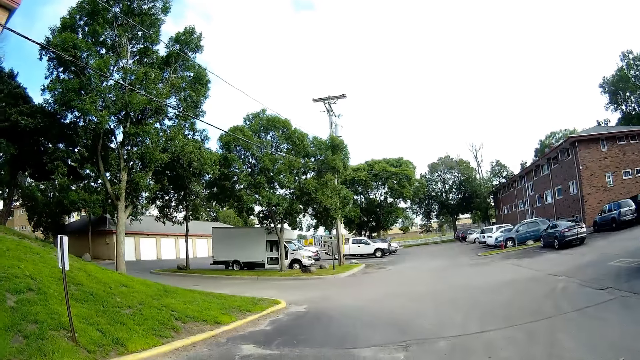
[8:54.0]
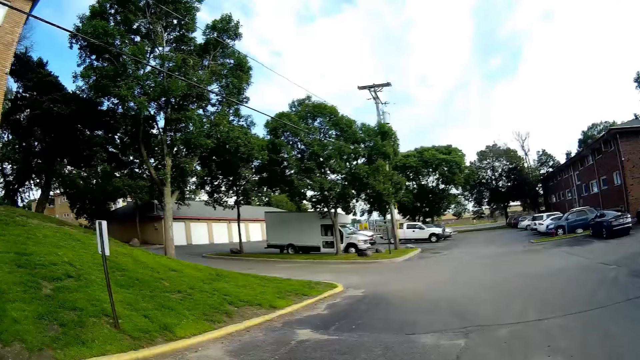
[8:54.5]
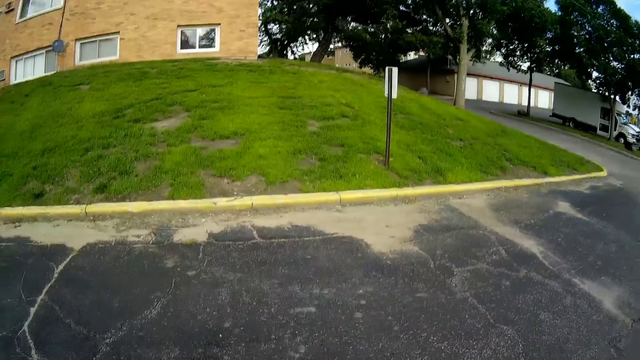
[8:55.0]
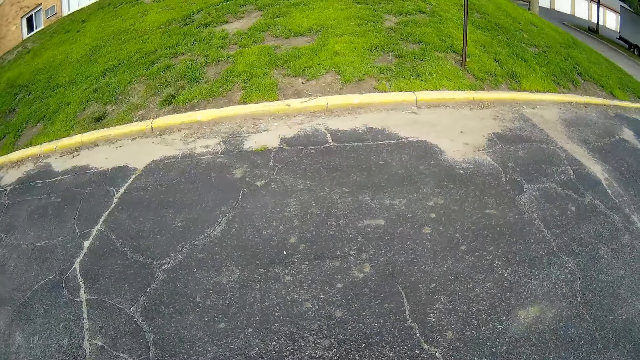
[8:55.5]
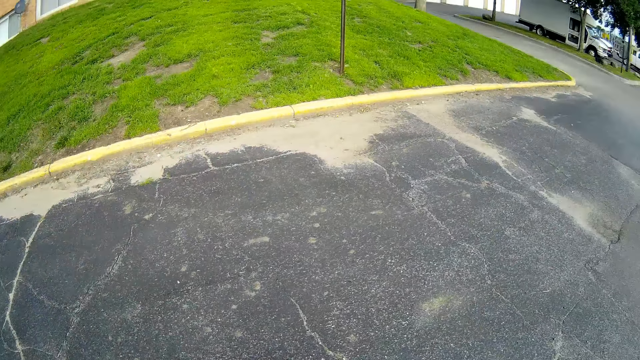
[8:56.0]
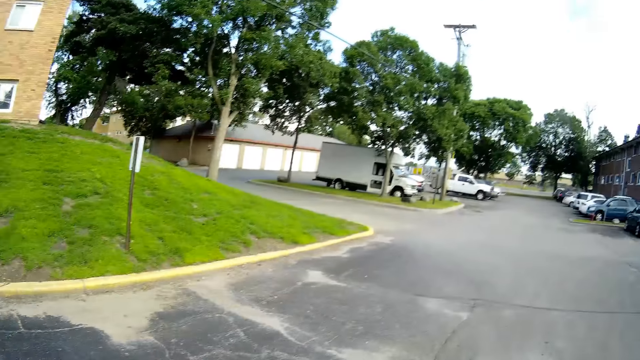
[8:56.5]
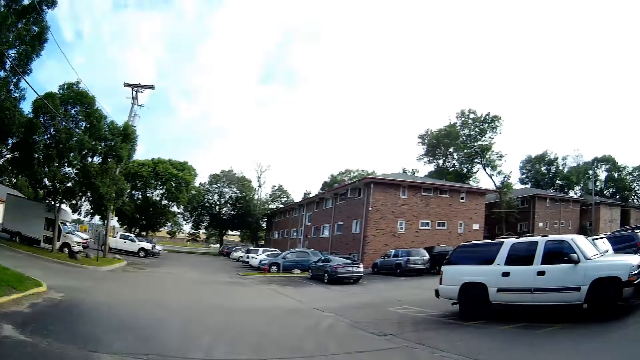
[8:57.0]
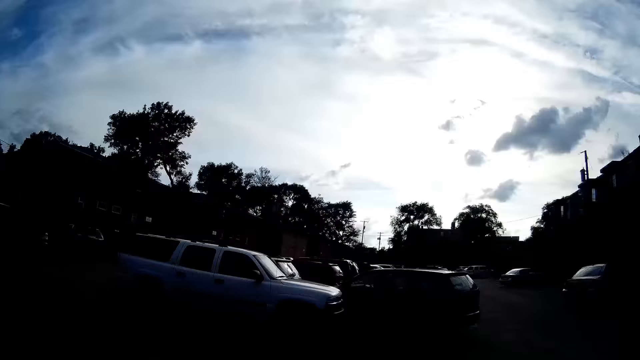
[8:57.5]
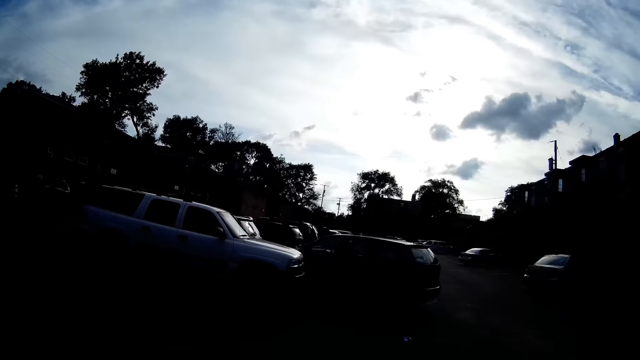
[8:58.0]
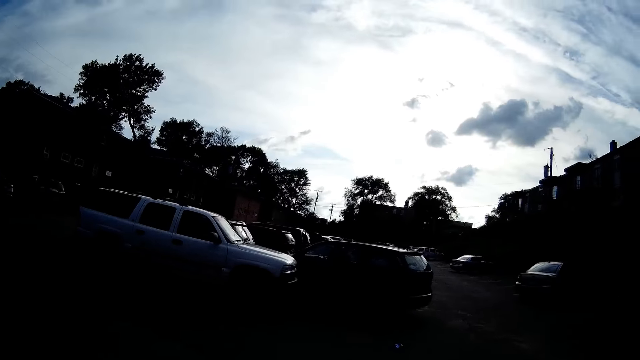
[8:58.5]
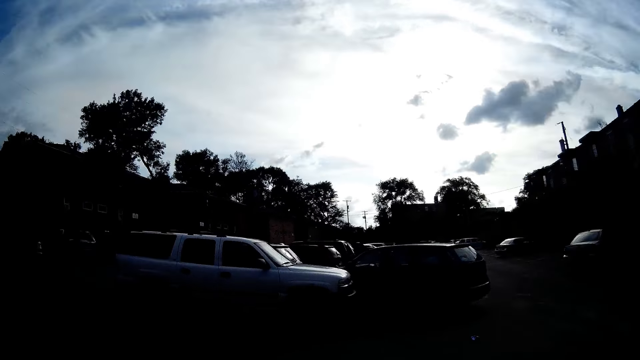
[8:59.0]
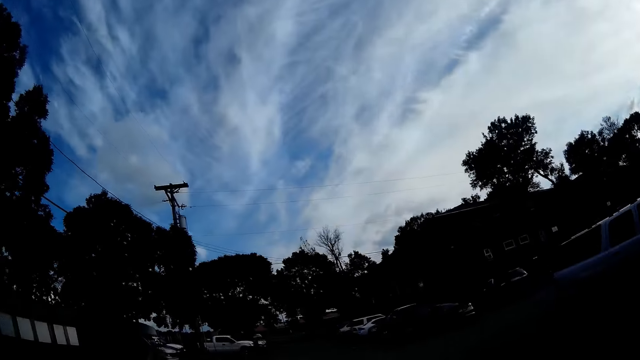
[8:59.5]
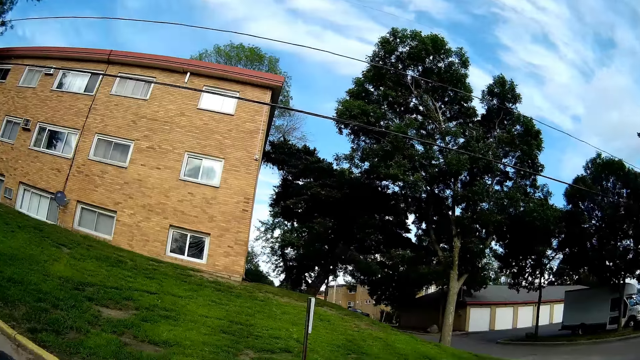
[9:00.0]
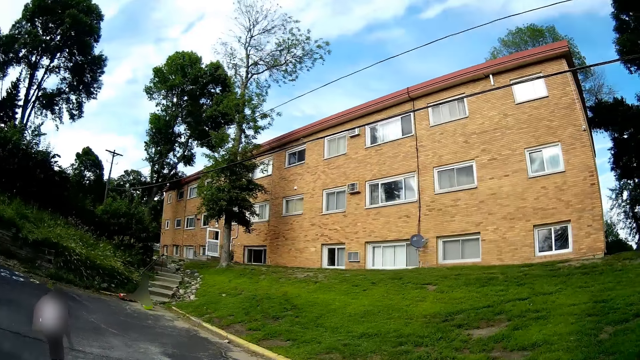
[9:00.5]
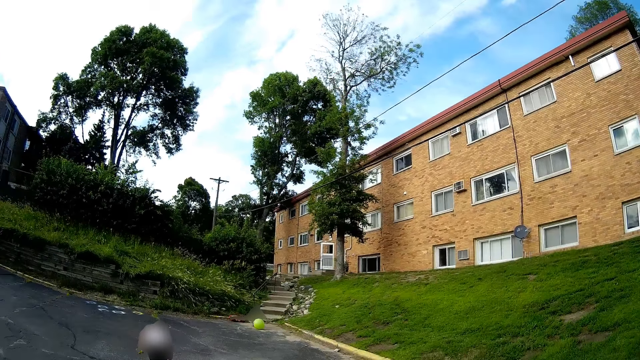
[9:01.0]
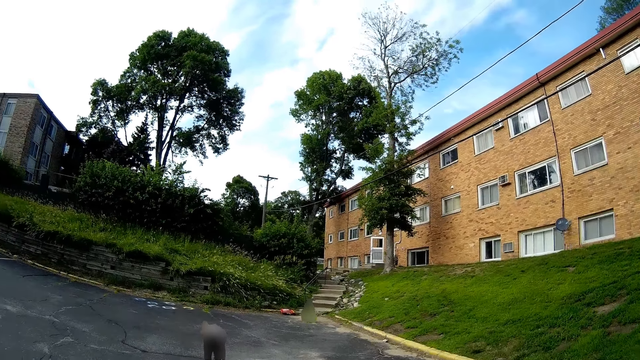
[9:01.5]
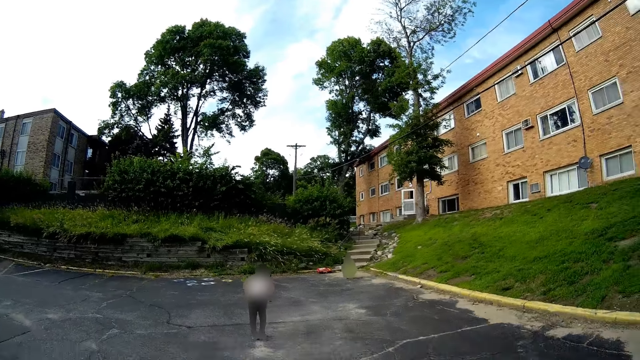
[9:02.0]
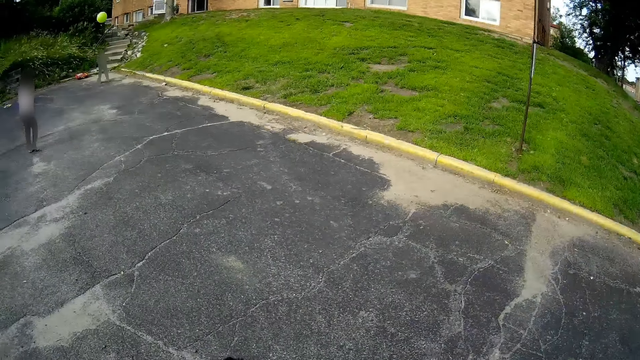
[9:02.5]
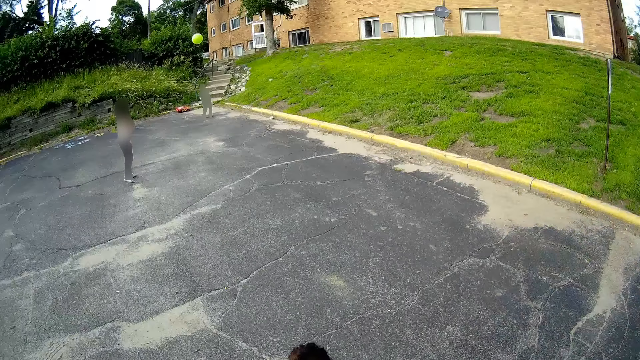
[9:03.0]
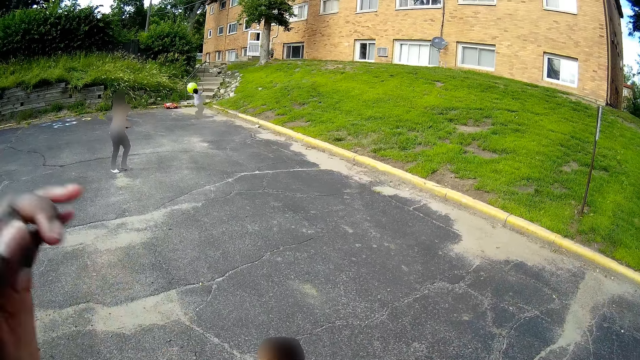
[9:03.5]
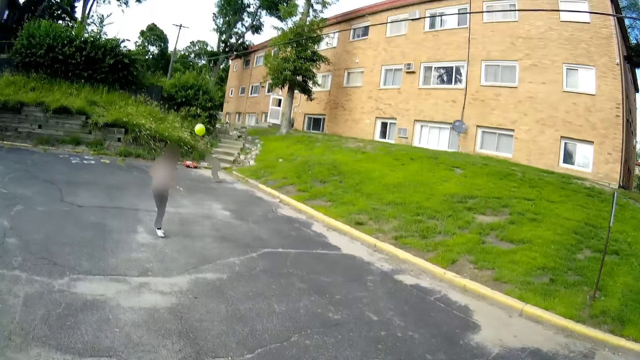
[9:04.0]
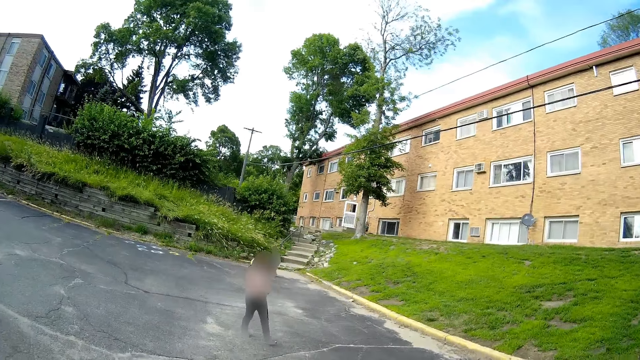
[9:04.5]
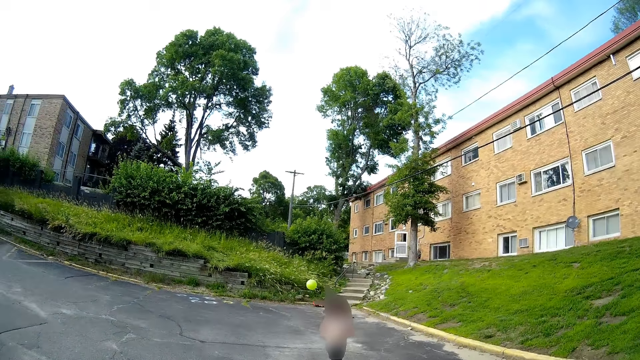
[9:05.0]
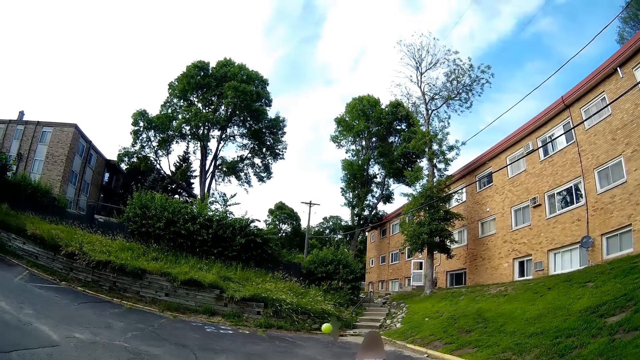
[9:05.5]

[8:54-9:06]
The camera wearer scans through the environs. The boy plays with the big yellow ball. The girl walks towards the camera wearer.

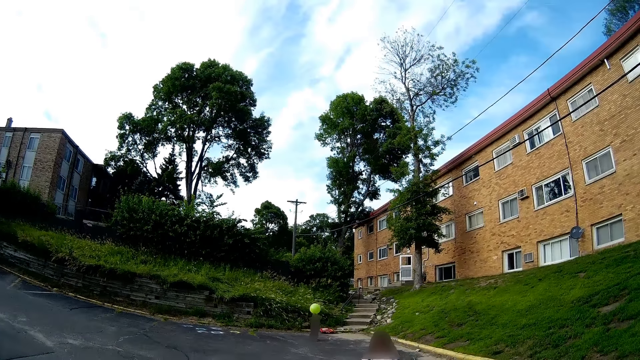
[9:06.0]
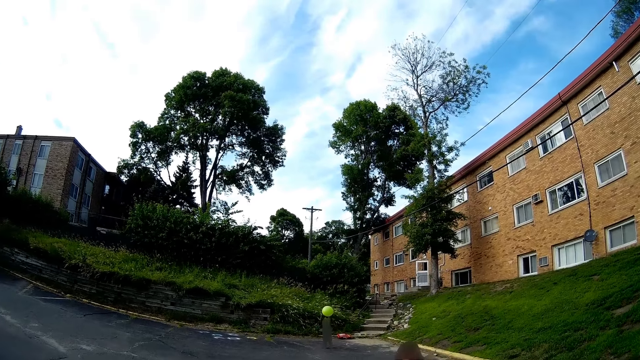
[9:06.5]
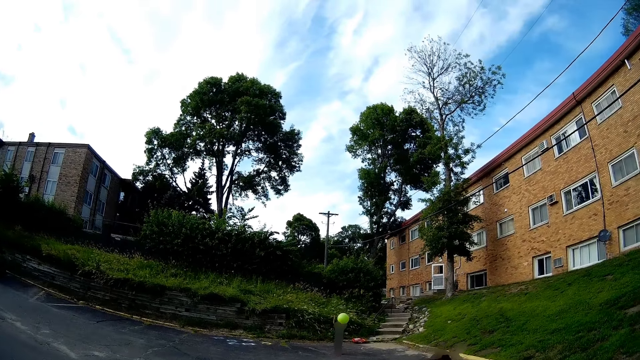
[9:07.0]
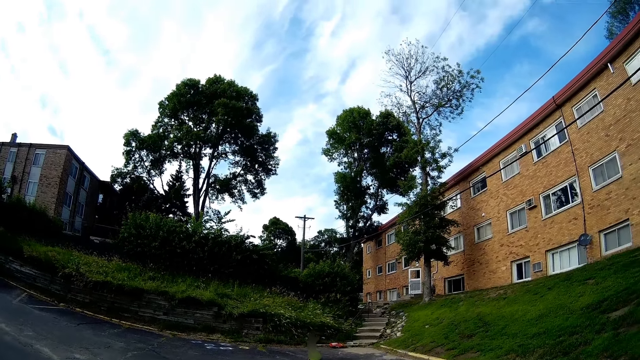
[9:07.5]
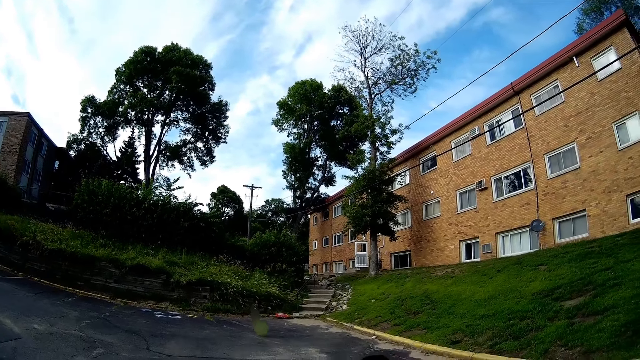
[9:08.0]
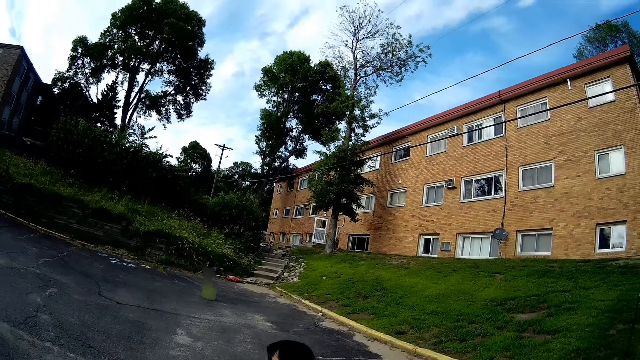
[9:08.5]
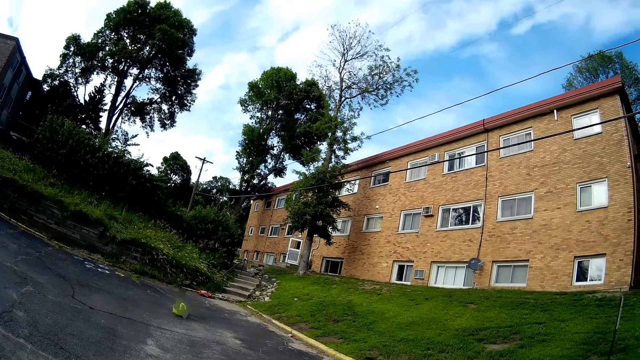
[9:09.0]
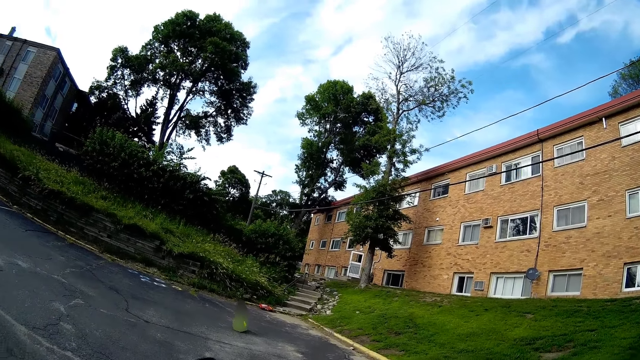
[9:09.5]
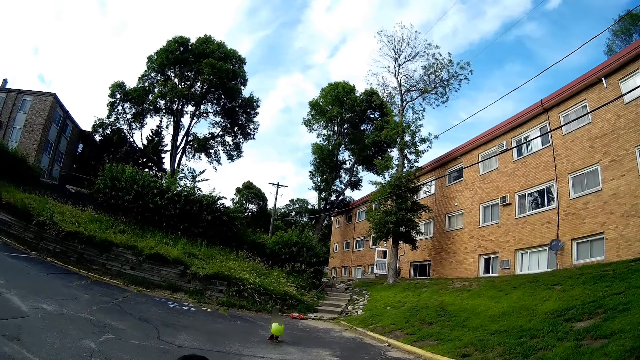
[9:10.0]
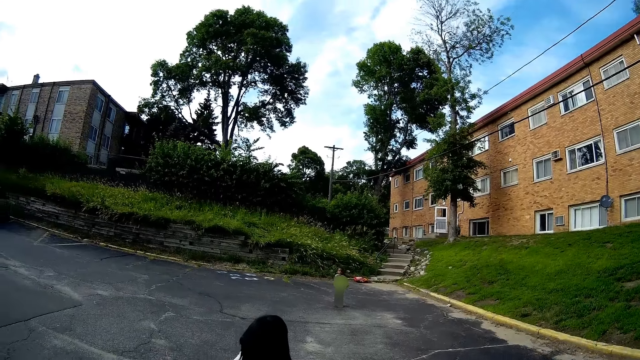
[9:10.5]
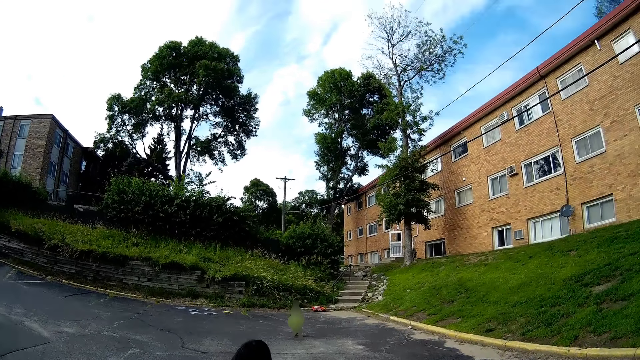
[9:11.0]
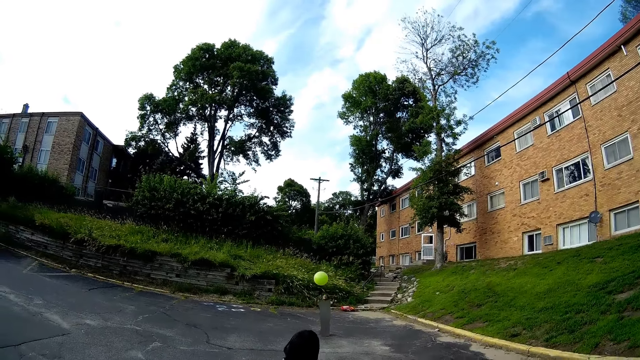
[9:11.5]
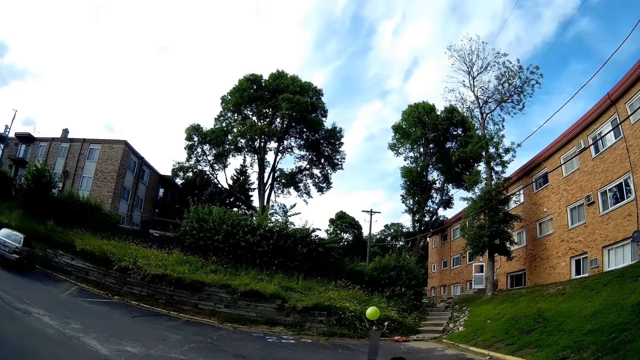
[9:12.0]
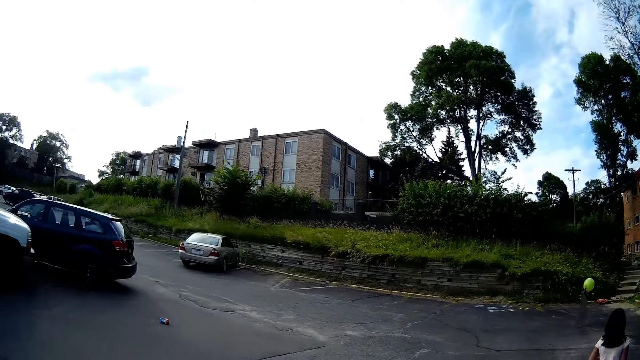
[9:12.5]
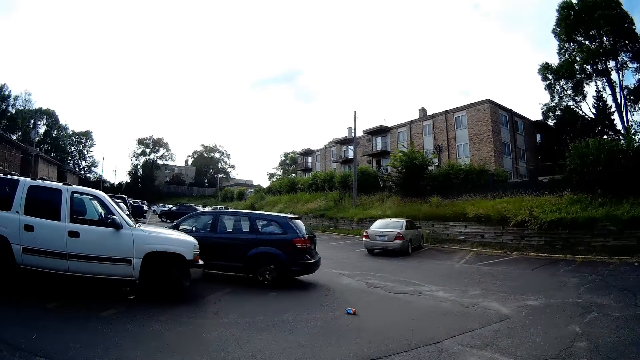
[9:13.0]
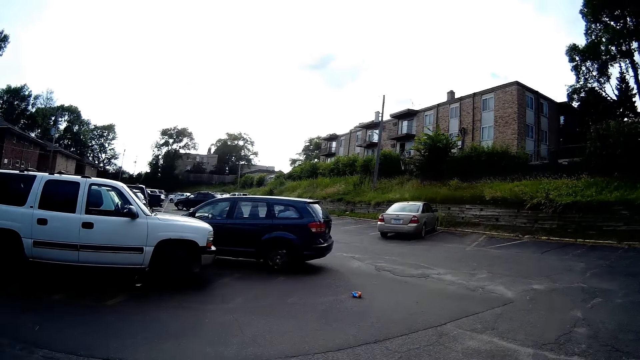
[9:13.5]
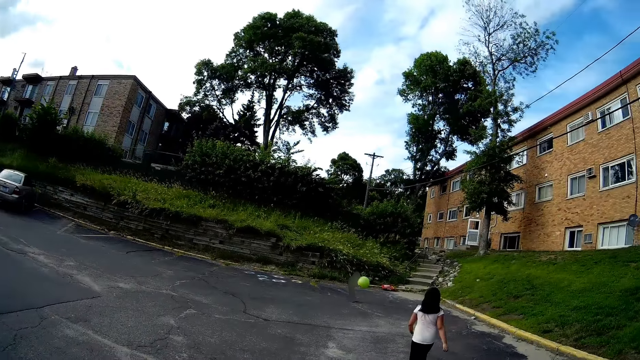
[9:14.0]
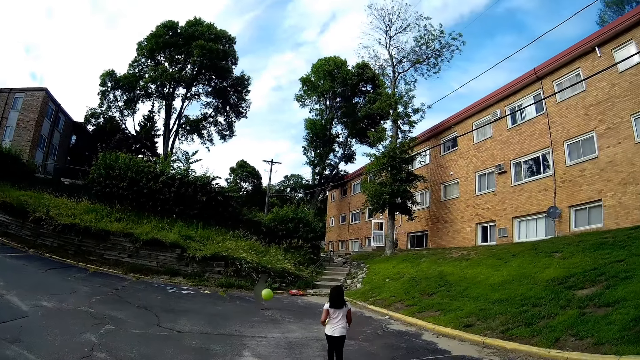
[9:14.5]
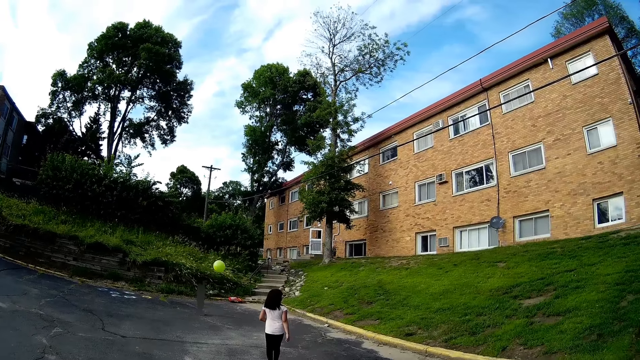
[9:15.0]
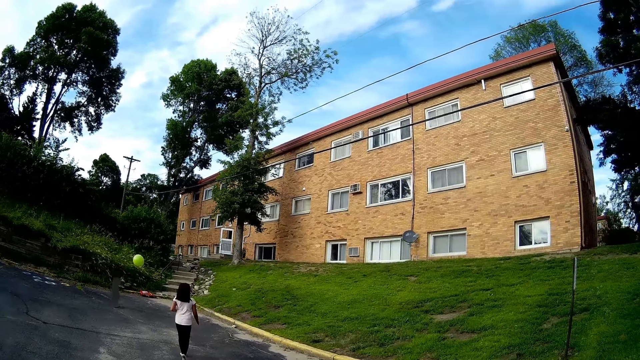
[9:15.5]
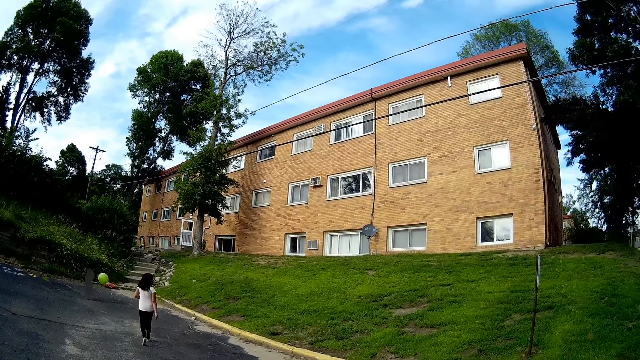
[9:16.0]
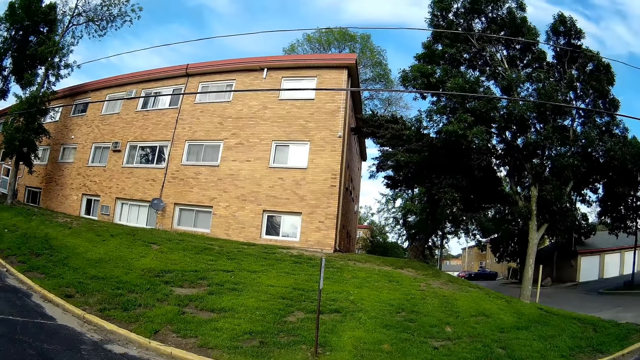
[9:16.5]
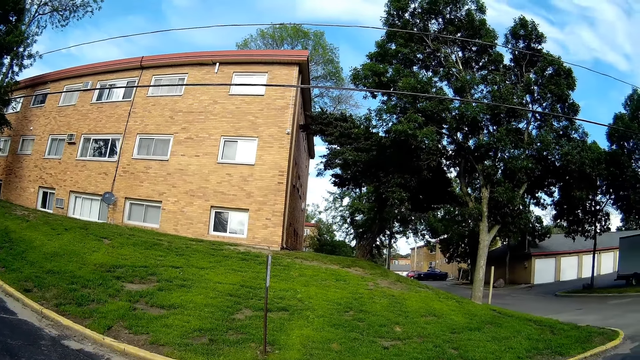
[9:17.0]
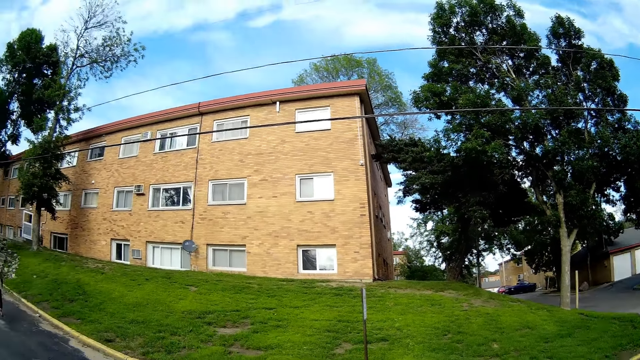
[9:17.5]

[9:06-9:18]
The camera wearer talks to the boy. The girl talks with the camera wearer. The girl walks towards the boy. The camera wearer scans through the environs.
